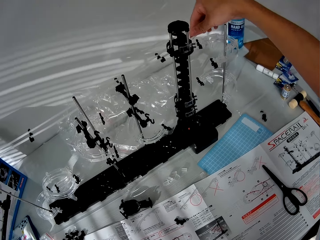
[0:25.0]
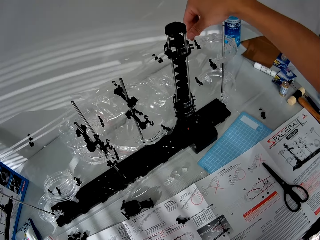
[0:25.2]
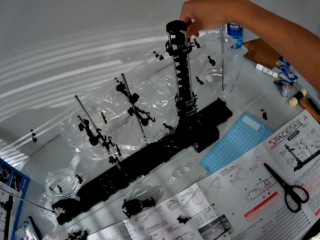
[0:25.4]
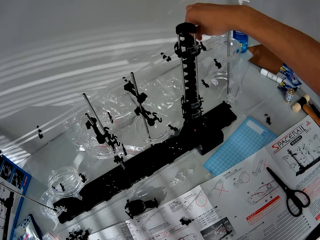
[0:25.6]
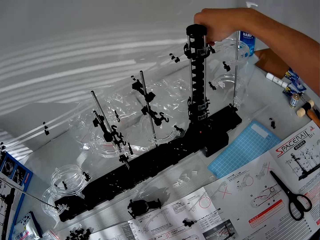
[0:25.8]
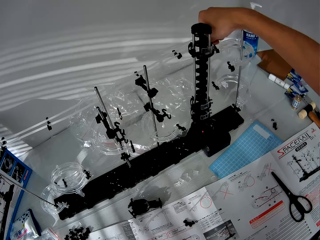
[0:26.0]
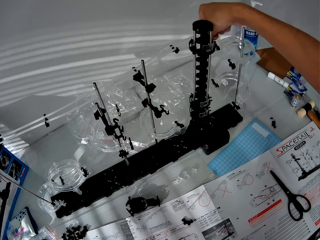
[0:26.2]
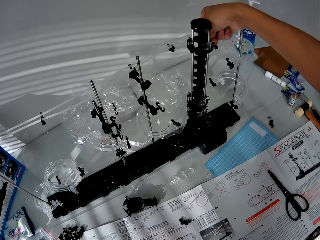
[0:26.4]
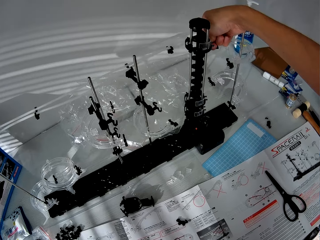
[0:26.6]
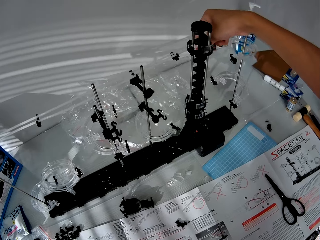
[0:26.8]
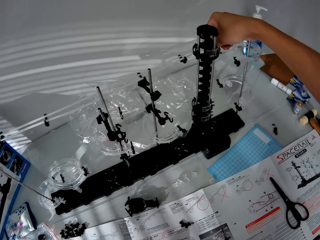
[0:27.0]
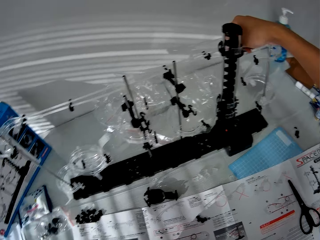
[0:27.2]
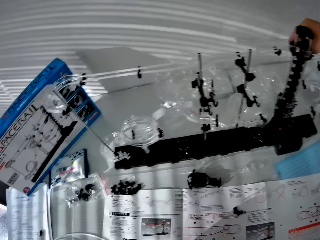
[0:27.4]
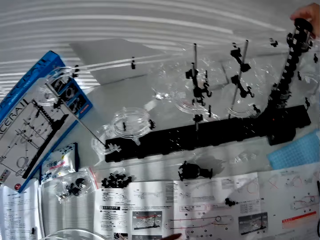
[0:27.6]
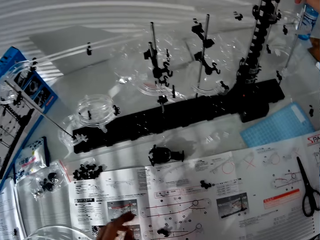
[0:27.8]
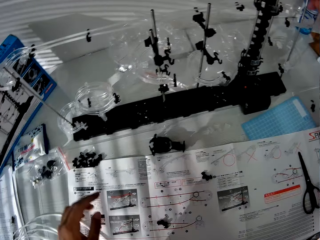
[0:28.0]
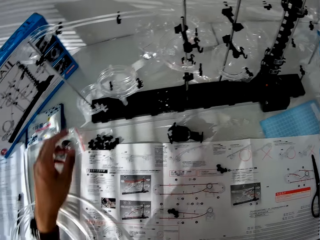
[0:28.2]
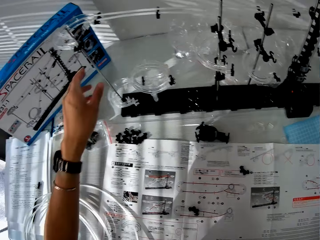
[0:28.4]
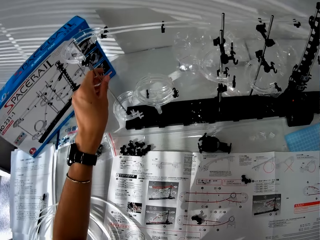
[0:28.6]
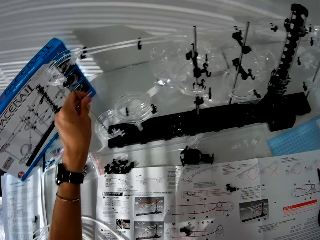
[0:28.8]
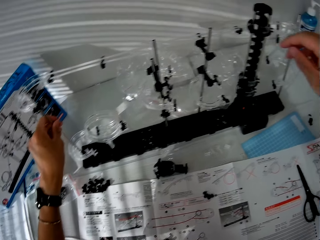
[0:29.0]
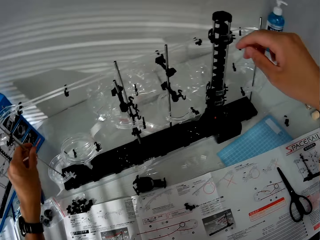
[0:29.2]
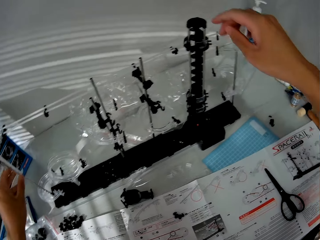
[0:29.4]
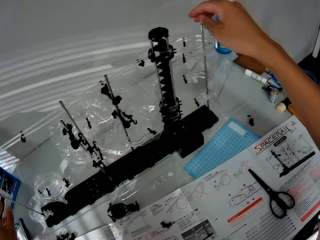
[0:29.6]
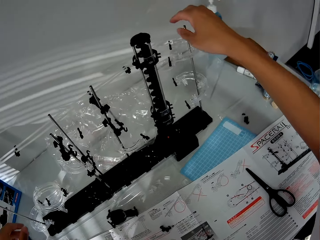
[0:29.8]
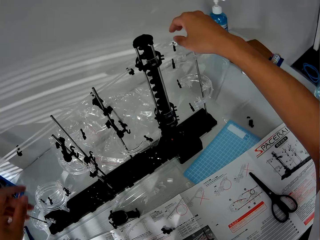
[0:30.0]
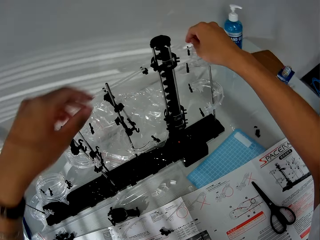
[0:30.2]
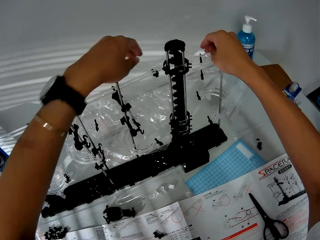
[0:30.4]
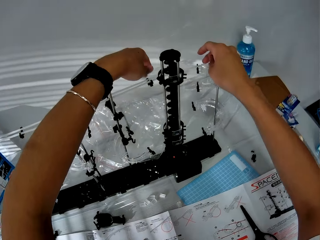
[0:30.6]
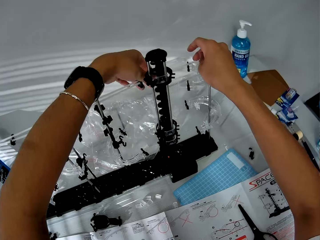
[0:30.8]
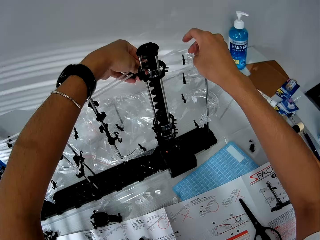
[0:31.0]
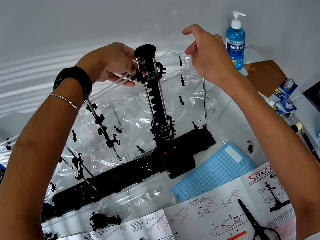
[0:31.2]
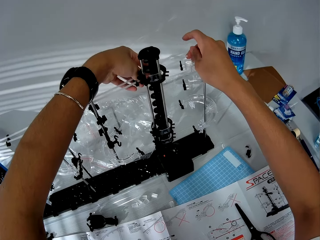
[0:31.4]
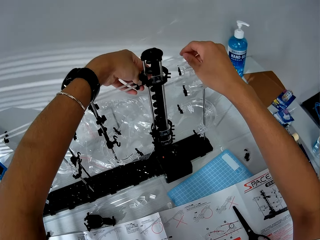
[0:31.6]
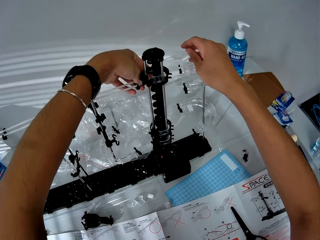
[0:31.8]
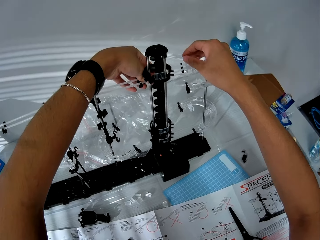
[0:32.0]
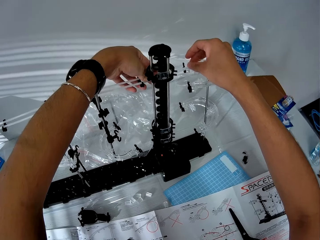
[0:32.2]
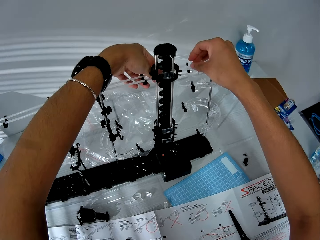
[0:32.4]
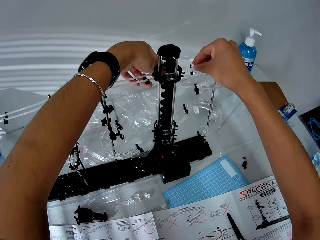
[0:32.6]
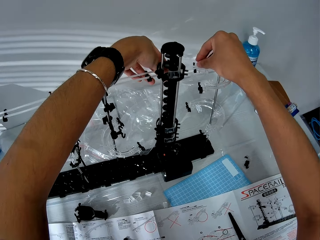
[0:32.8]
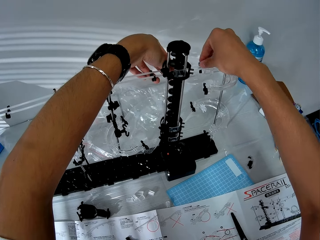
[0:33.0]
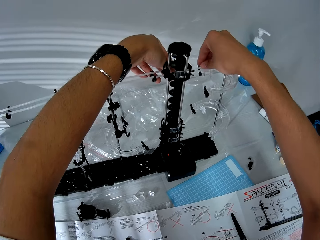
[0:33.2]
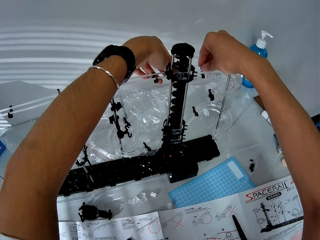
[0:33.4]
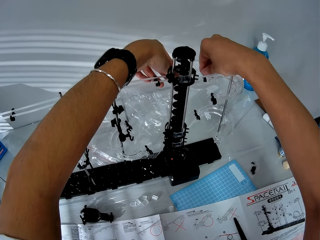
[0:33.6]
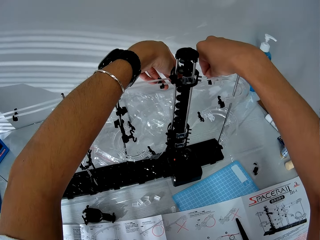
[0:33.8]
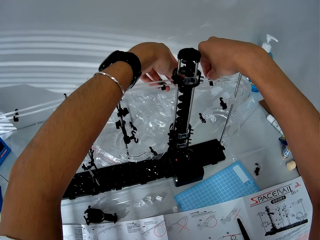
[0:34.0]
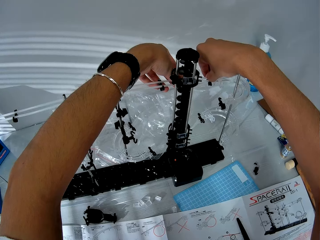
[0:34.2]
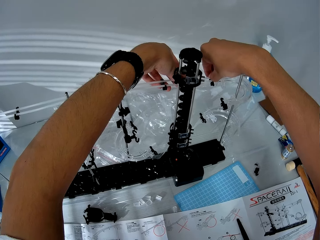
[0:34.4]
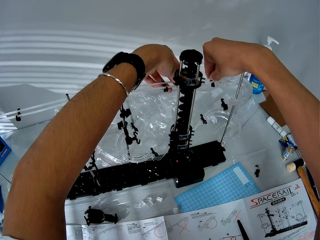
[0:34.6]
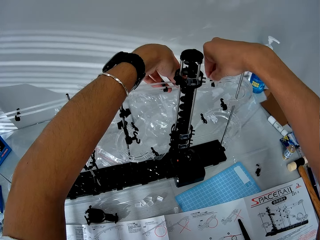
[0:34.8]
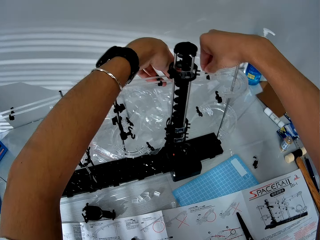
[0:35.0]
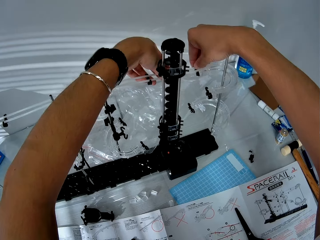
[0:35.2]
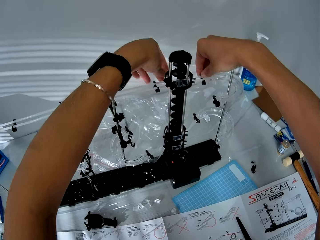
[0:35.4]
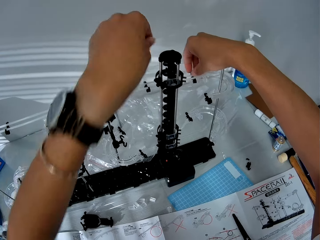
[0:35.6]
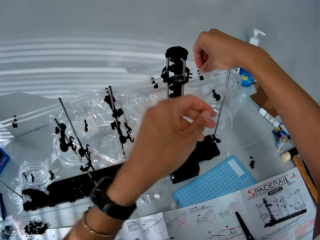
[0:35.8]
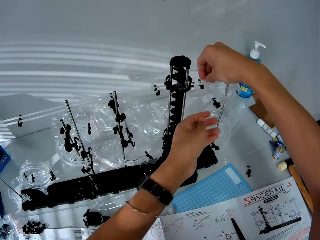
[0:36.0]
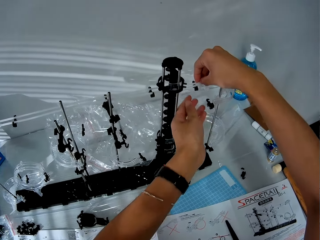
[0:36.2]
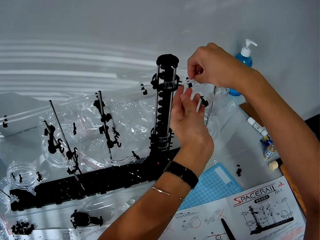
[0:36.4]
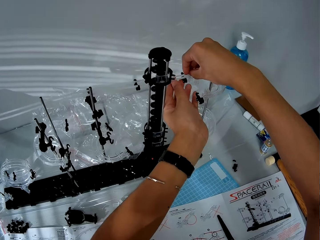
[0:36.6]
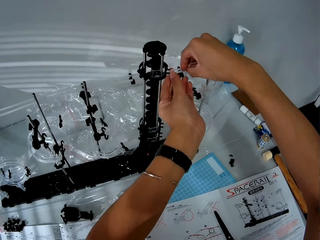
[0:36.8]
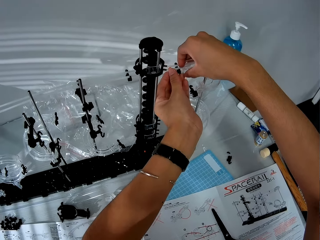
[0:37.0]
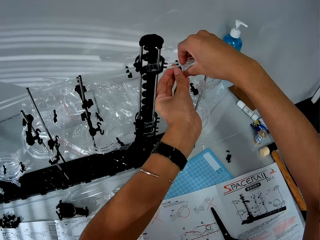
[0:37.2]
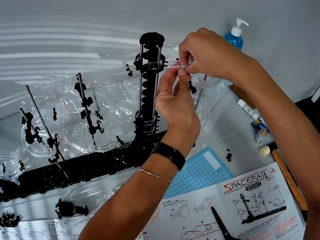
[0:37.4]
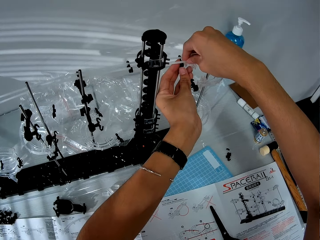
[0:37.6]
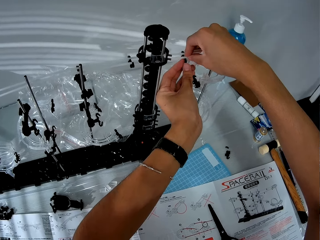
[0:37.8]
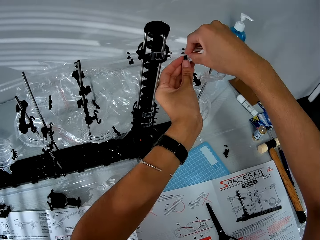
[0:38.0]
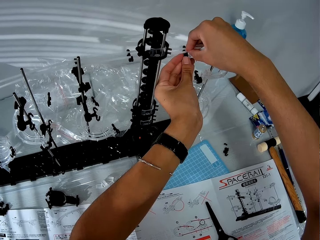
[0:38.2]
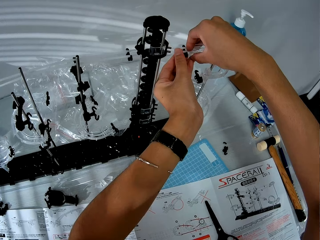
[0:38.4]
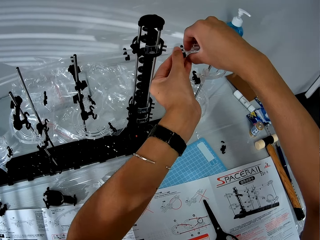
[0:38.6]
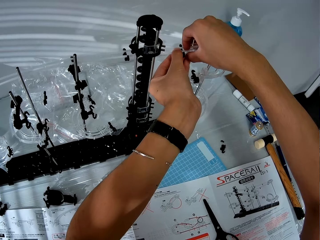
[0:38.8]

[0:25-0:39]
The camera wearer touches the space rail stand with his left hand and removes his left hand from the space rail. He sets the piece on the space rail. He attaches the standard rail on the rail stand.

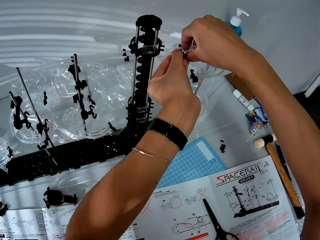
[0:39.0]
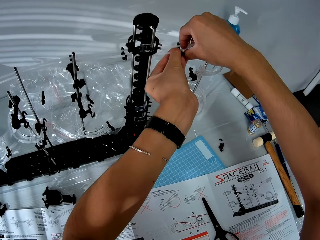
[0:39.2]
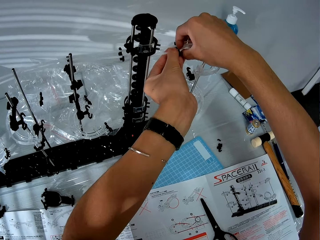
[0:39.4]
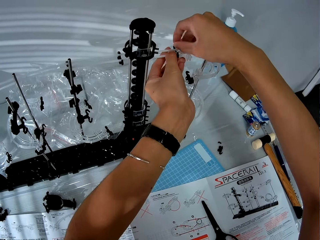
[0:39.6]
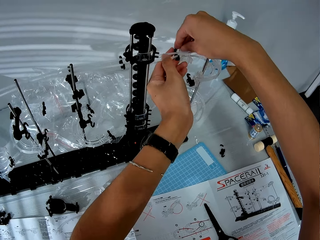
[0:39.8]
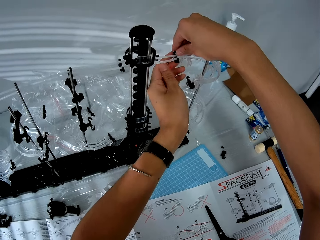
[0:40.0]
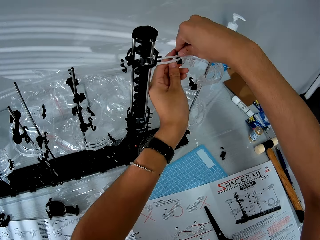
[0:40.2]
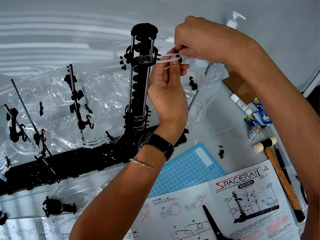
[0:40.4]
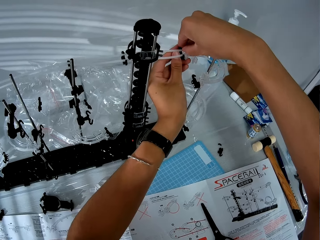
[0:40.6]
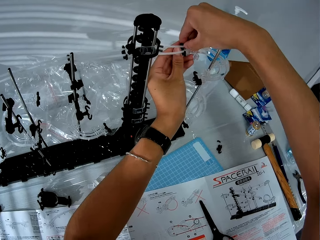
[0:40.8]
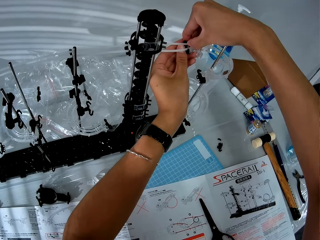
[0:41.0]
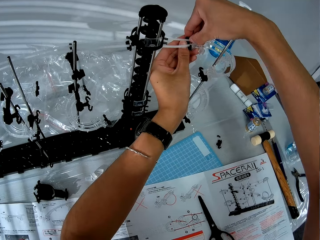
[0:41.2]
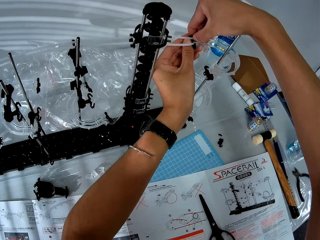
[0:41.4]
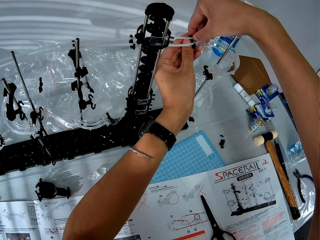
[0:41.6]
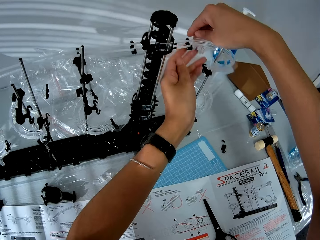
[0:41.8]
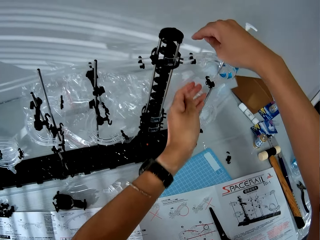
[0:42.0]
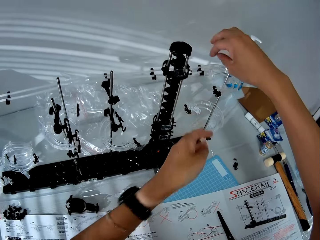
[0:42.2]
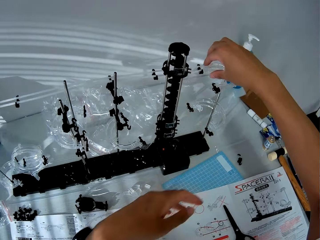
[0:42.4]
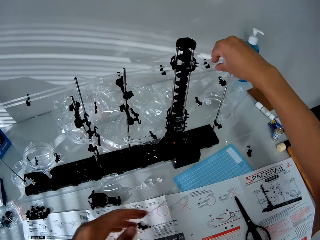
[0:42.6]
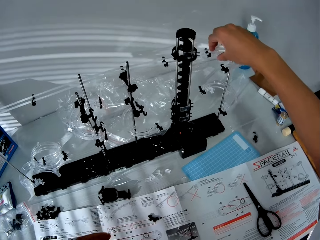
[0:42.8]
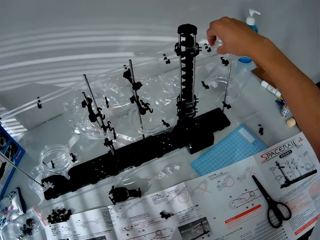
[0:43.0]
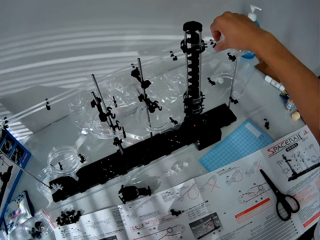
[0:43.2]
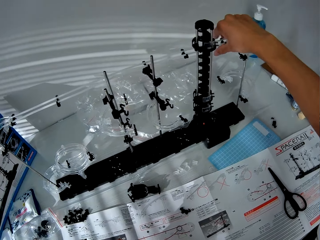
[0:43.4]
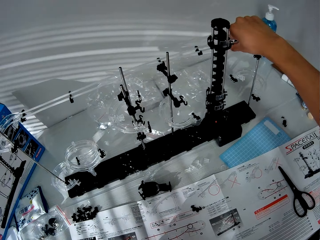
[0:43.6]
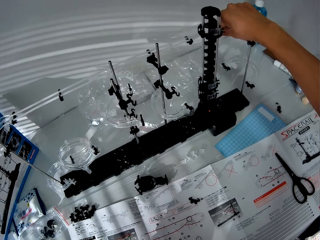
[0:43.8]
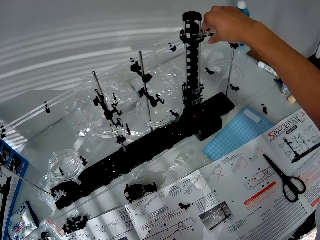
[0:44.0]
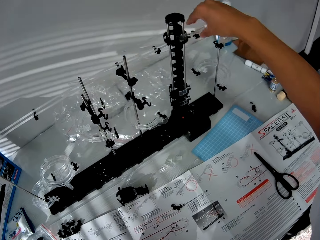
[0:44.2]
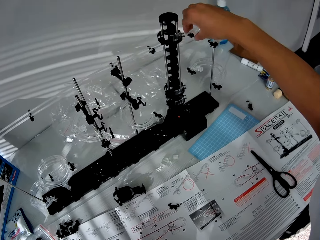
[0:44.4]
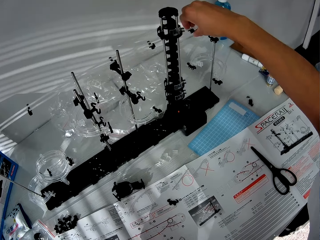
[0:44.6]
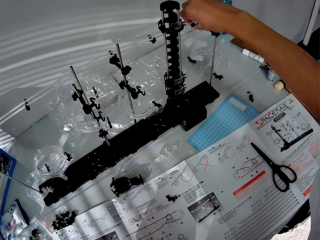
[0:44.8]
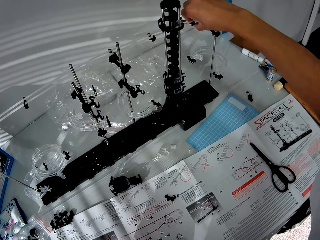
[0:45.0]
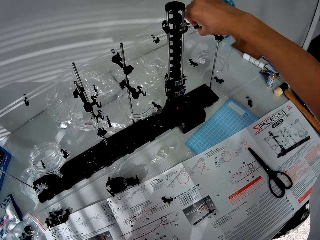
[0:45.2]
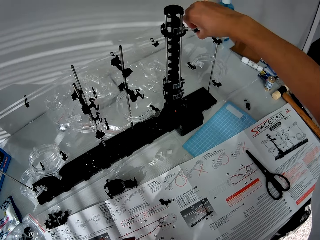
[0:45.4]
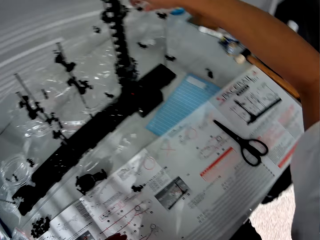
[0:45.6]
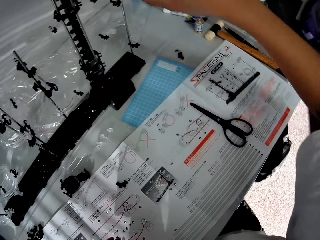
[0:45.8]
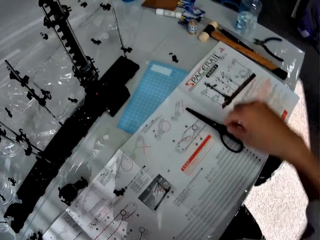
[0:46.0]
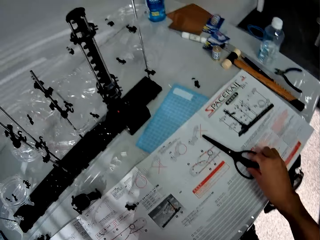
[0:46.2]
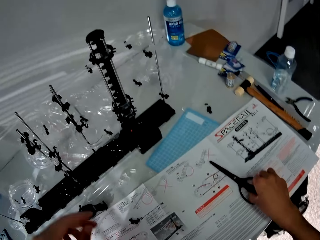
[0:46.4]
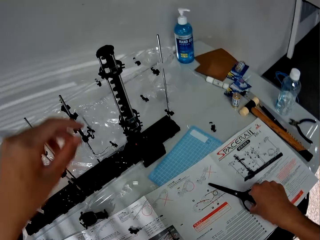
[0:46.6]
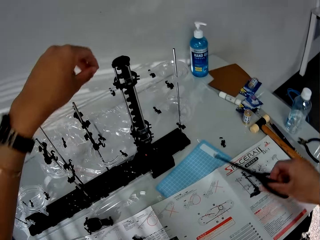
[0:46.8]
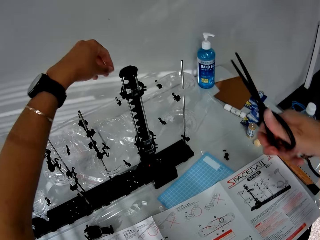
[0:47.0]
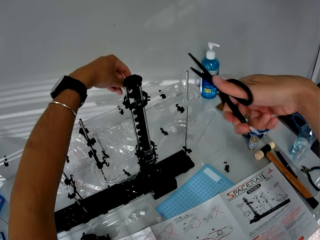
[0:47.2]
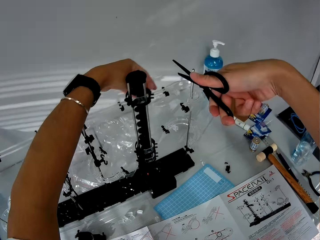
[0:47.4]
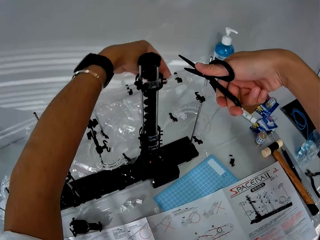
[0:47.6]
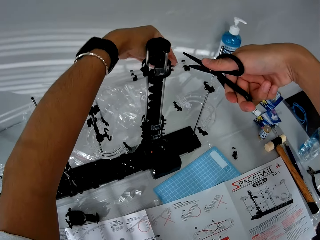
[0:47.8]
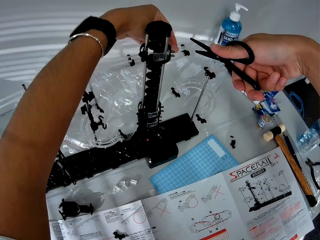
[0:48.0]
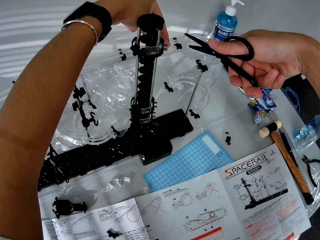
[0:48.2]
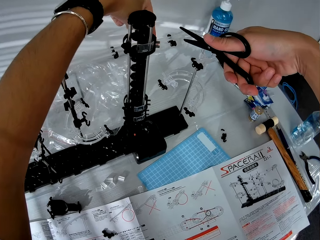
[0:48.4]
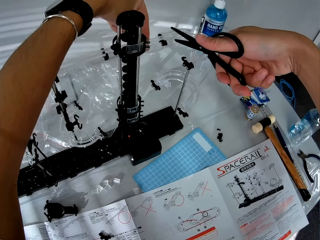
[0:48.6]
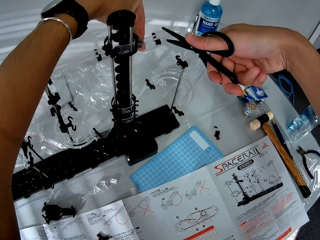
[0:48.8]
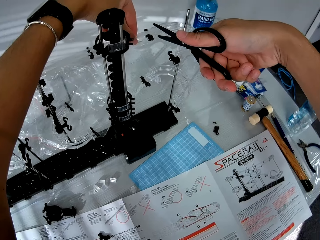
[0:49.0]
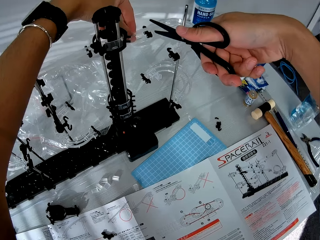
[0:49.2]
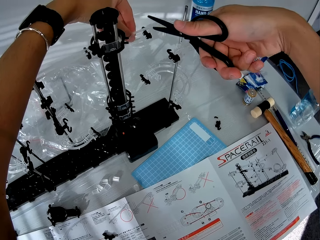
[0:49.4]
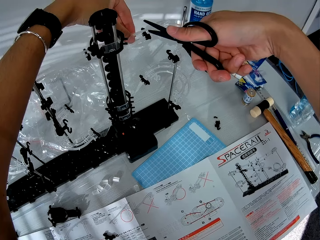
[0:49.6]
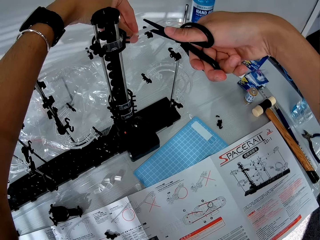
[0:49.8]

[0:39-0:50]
The camera wearer removes his left hand from the space rail. He removes his right hand from the space rail. He picks up a pair of scissors from the table. He touches the space rail with his left hand. He cuts the standard rail.
